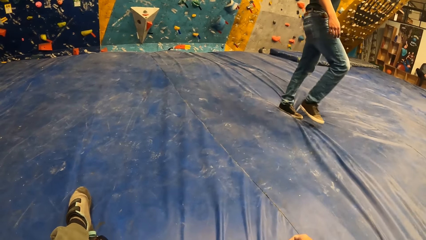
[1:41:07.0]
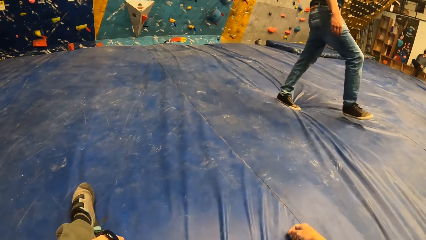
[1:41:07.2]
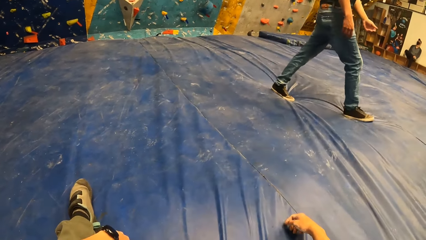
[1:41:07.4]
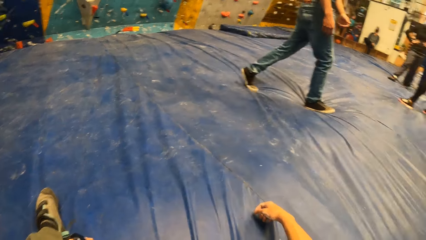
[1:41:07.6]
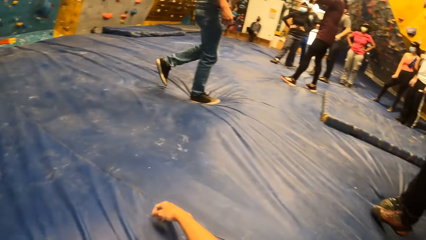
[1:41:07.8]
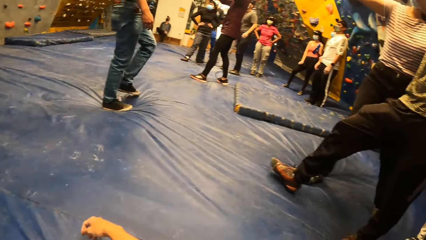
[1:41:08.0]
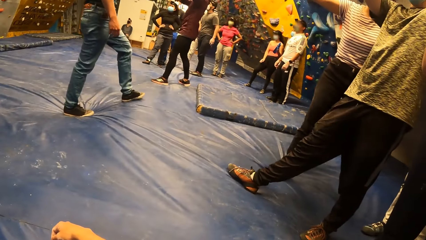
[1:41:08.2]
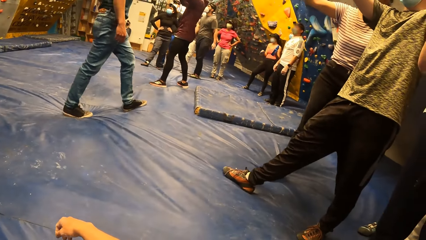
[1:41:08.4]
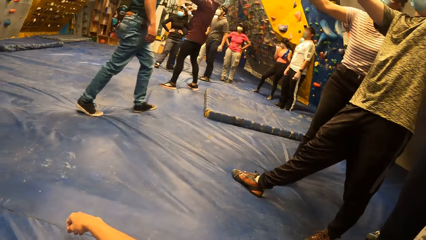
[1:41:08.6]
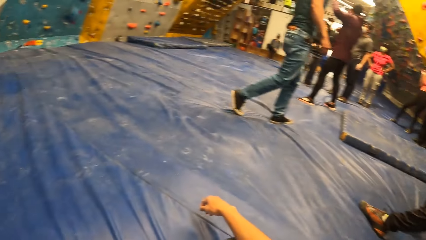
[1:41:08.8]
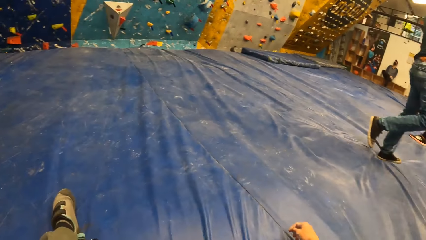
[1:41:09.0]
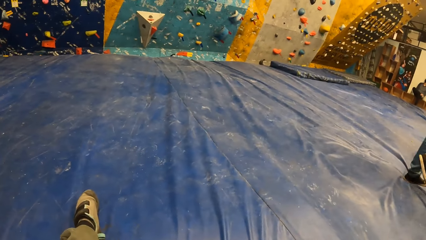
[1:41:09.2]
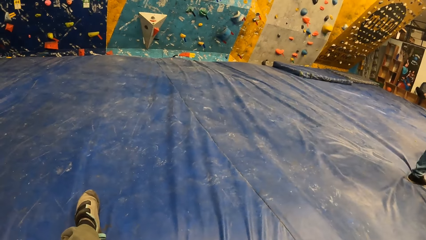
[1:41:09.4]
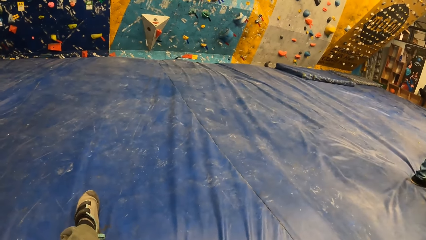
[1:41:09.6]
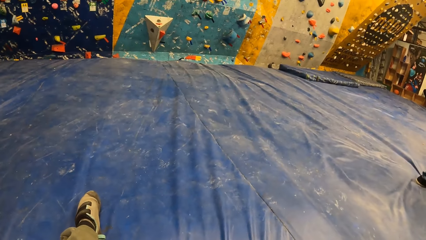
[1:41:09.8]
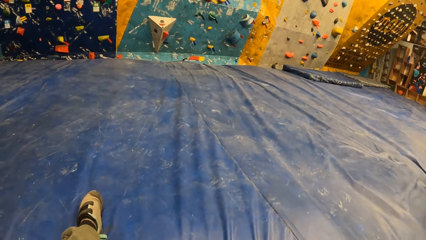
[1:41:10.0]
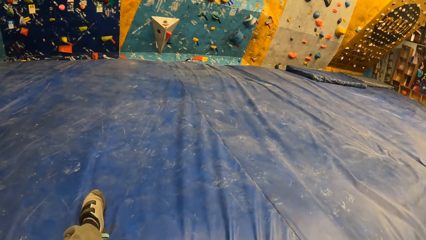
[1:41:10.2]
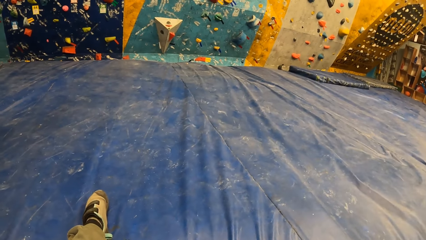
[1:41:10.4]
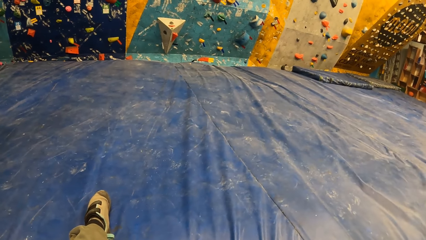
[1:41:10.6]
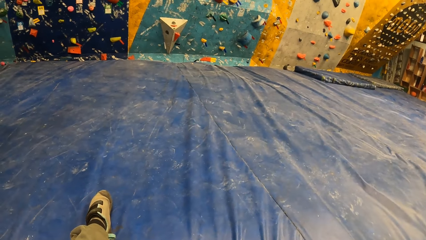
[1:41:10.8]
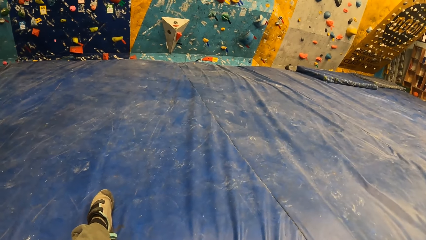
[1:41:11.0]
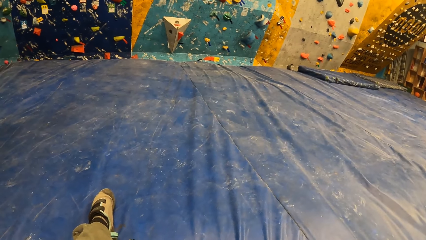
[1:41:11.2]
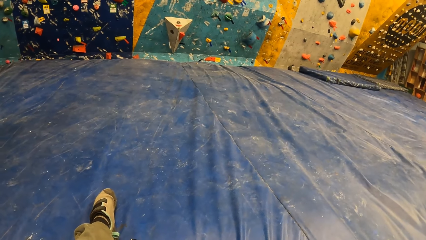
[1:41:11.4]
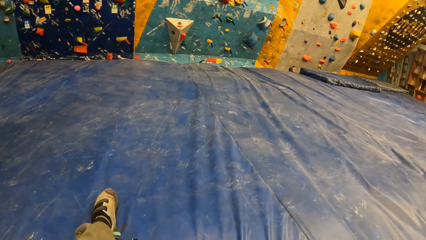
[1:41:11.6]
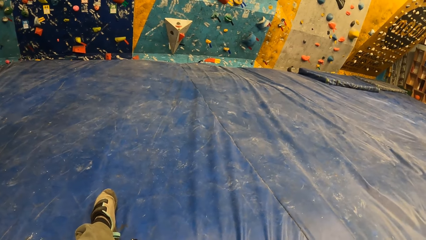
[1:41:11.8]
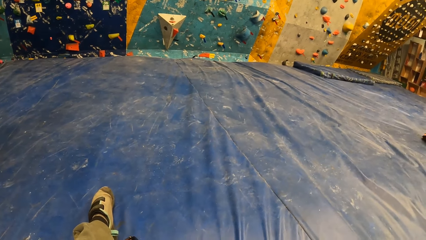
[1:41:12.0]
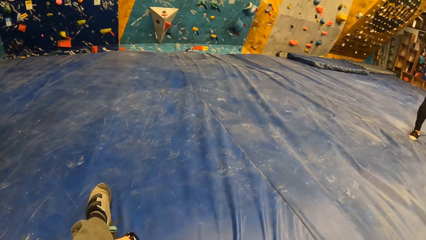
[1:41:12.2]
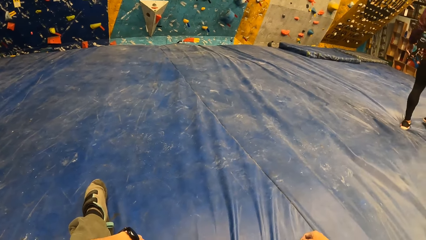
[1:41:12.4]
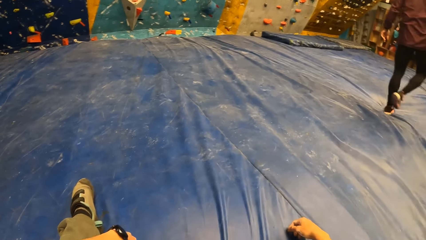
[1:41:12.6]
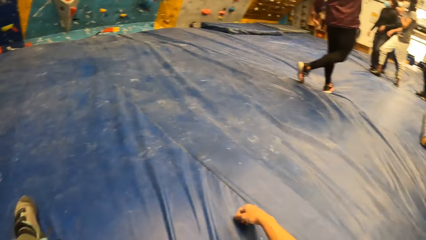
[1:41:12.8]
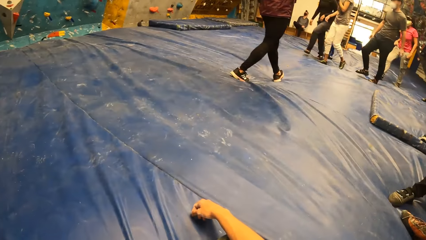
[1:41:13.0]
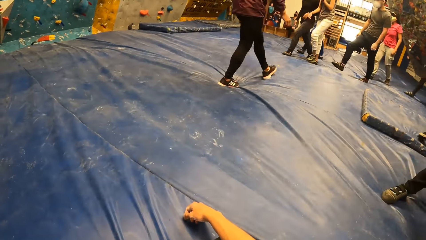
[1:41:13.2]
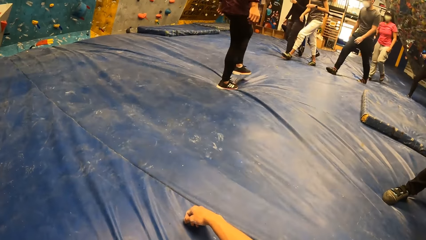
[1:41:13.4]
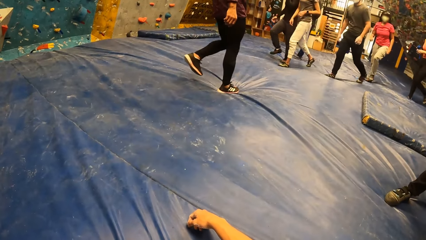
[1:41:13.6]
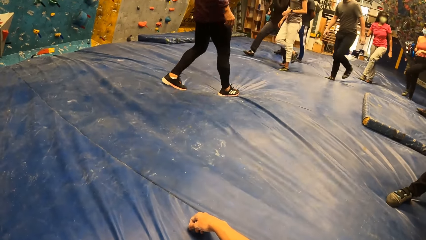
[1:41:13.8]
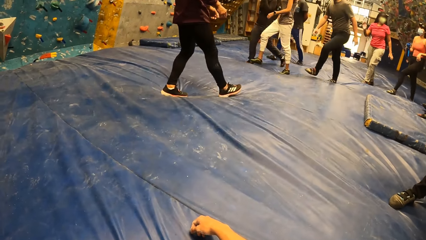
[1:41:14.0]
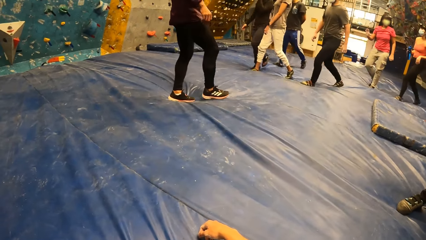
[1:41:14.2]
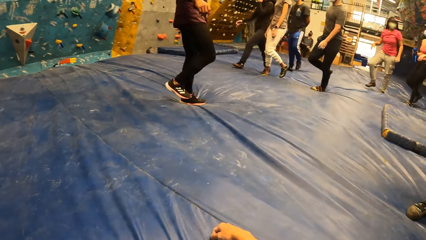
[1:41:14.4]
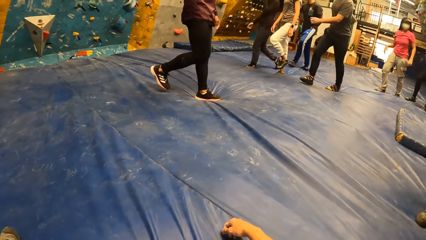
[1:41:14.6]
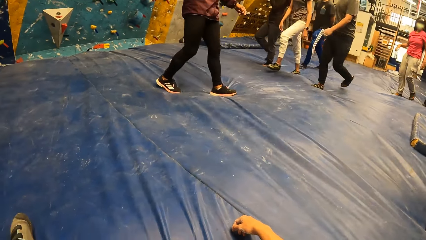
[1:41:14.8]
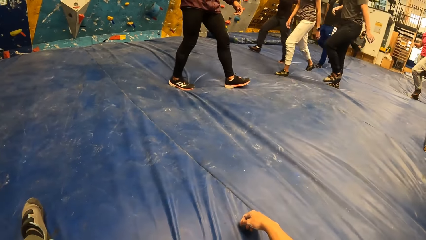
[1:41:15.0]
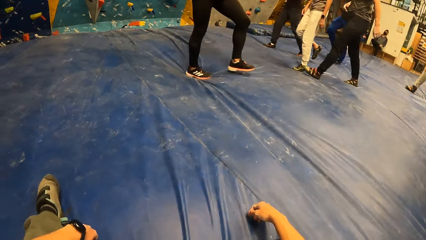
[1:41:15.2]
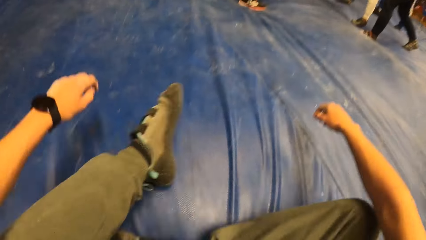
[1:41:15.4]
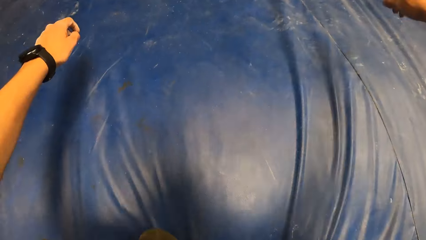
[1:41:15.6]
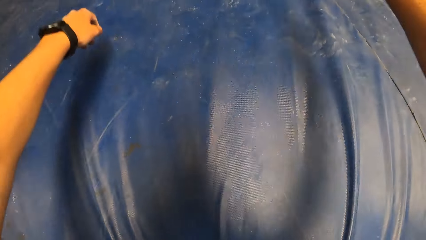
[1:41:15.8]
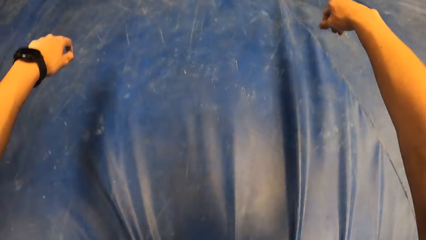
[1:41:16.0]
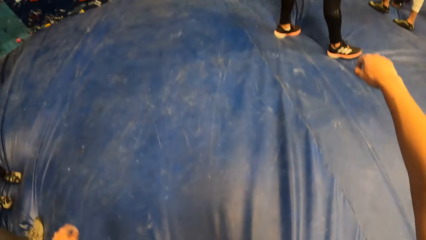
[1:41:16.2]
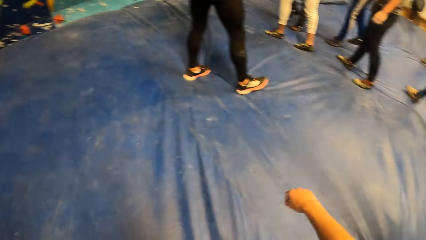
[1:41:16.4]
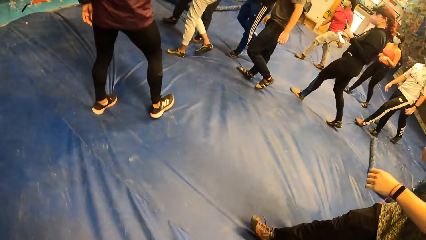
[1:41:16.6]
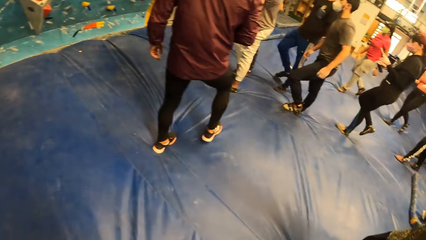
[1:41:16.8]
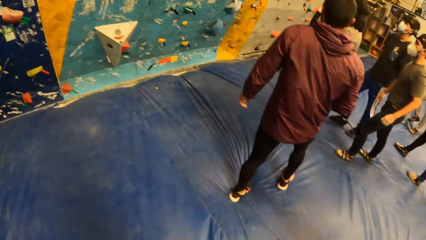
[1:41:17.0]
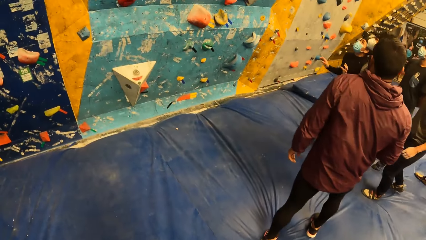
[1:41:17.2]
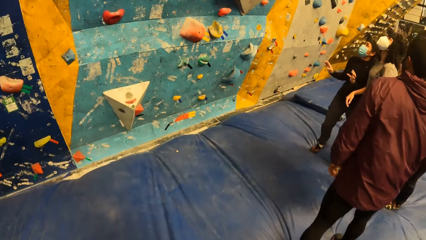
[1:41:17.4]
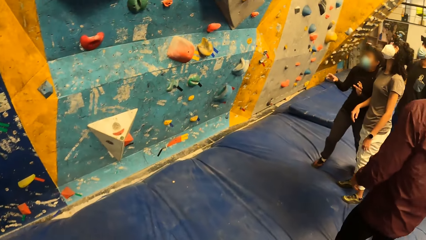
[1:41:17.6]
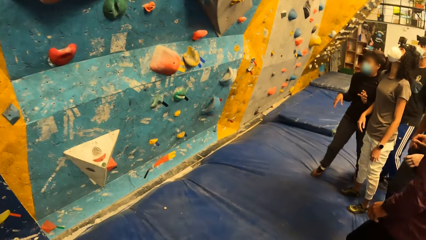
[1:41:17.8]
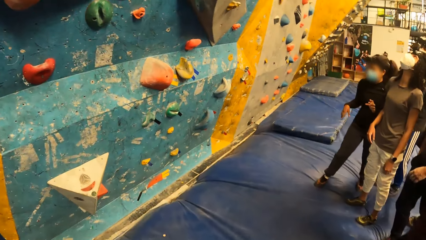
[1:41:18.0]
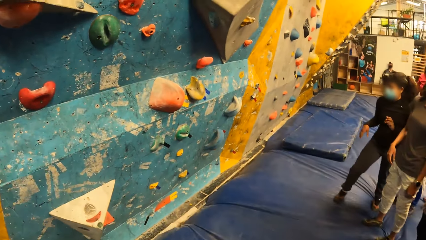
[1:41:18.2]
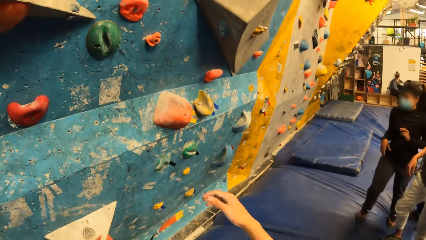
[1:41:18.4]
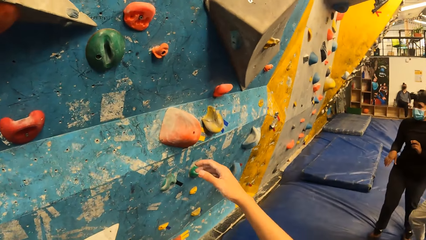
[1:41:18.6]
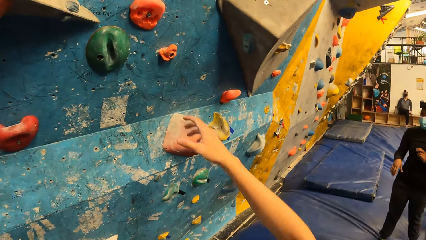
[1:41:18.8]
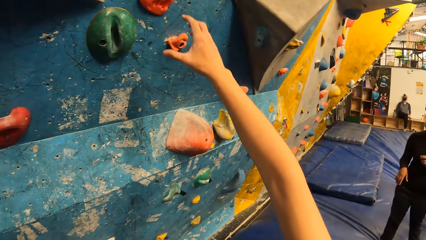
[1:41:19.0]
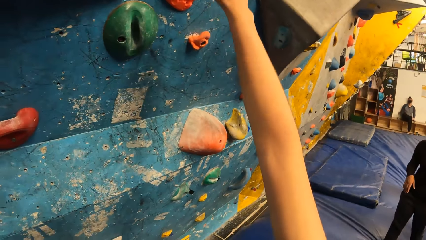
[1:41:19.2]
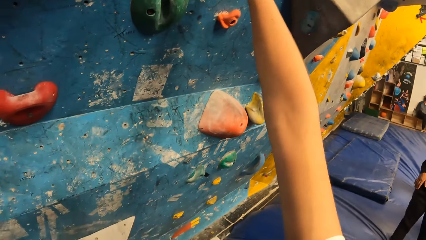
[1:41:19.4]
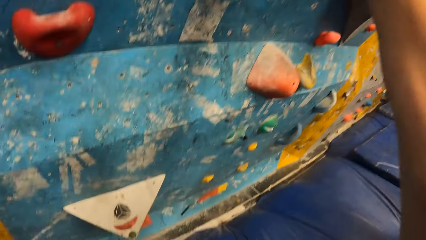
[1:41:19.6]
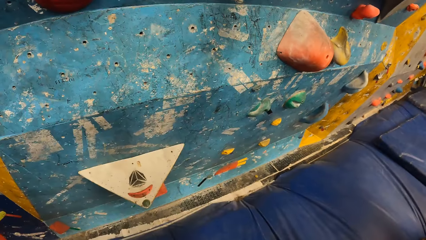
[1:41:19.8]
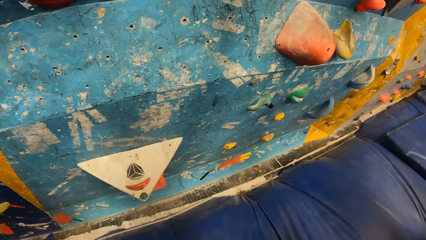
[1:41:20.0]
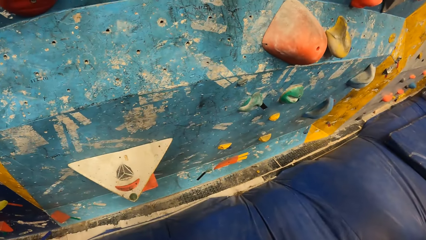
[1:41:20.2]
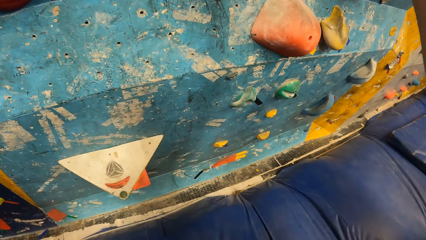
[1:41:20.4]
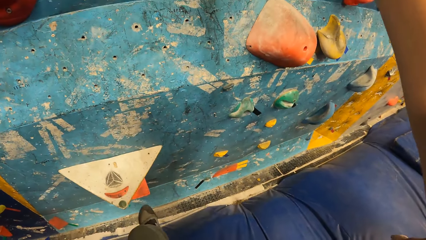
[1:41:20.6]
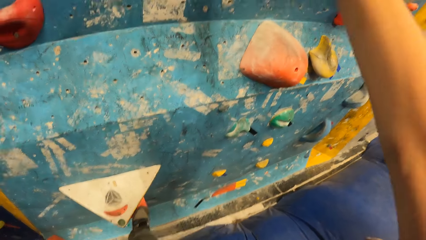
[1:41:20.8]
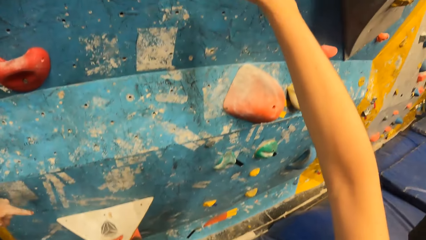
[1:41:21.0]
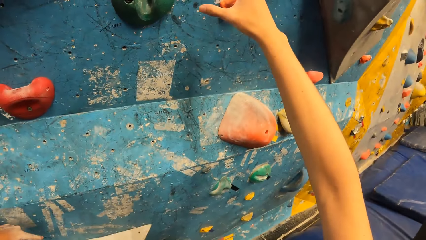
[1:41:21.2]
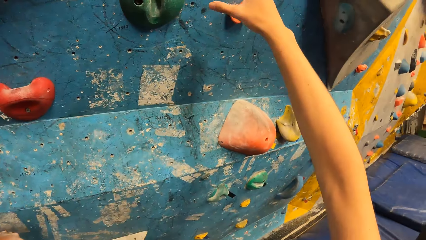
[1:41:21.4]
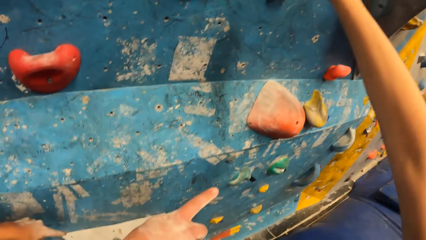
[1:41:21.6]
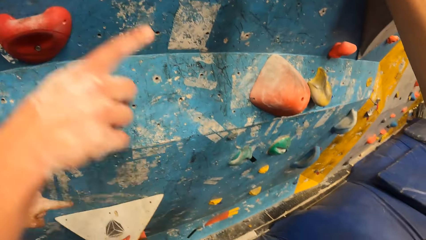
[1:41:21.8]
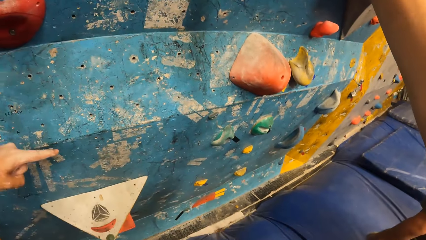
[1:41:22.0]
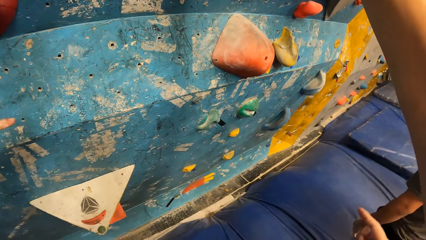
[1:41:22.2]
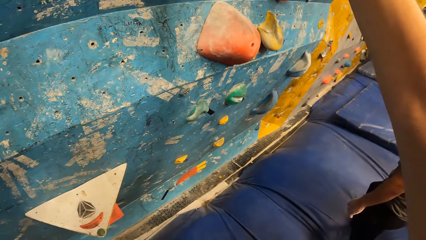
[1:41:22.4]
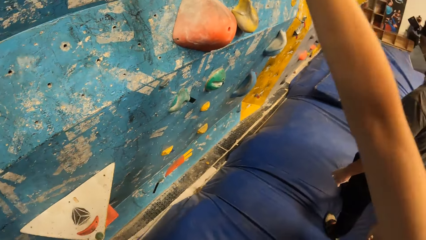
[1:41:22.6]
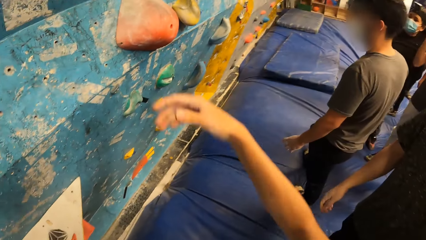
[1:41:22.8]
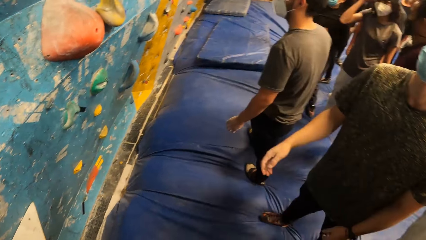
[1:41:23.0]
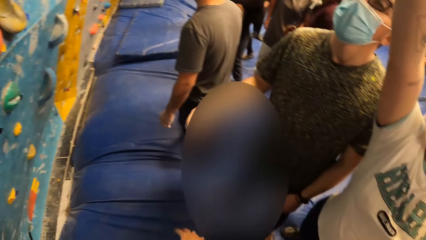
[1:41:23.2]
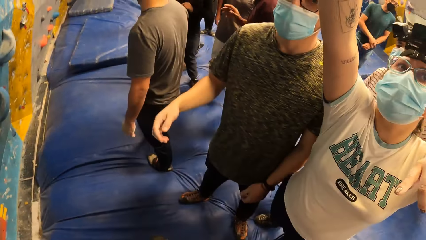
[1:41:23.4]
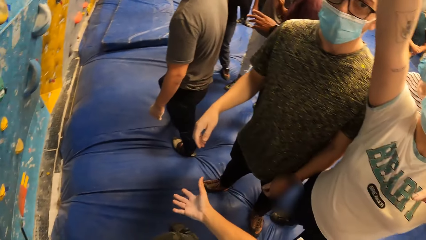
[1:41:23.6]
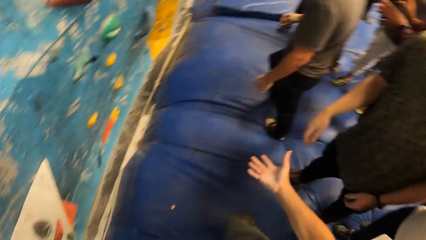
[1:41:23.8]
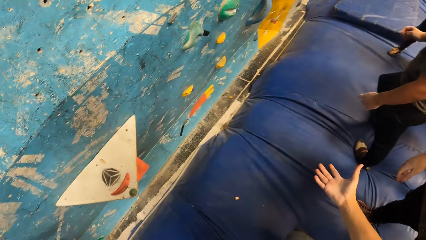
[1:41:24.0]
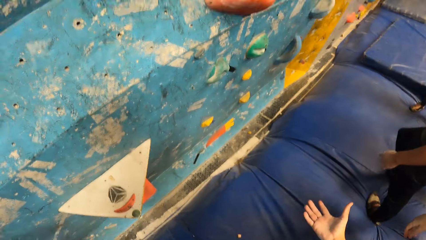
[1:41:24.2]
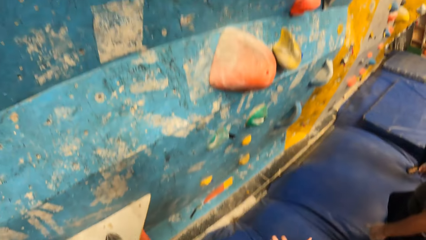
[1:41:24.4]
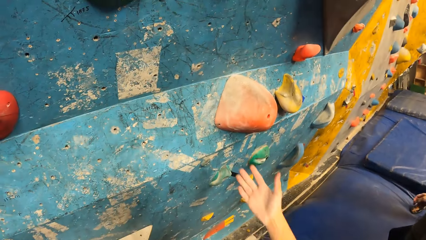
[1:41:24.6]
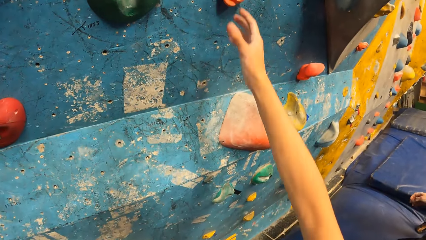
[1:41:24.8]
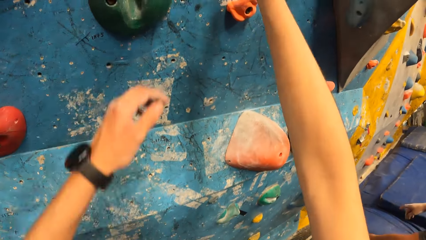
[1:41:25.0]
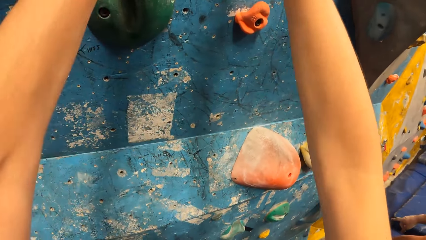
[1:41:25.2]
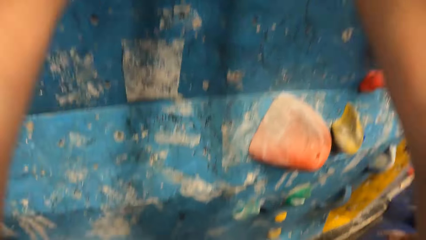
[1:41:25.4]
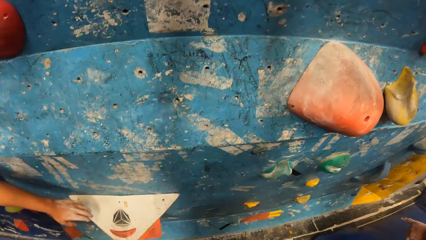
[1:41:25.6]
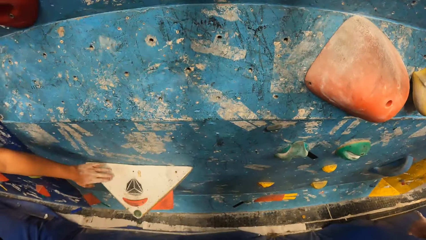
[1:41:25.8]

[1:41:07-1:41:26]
The camera wearer looks around the room. He stands up from the floor. He walks on the bouncing mat to a wall. He touches a mold on the wall with his right hand. He holds the climbing hooks. He places his left leg on a mold on the wall. He climbs the climbing board. He pulls his hand off the climbing hook, looks around the room, and gestures his hand. He holds a mold on the wall with both hands. He climbs the climbing board.
